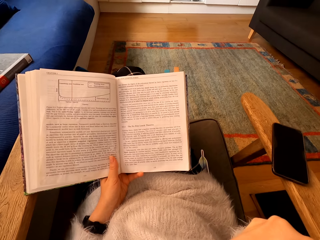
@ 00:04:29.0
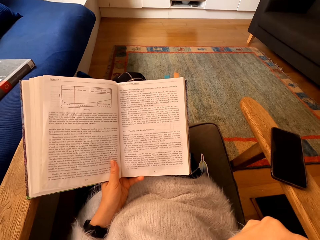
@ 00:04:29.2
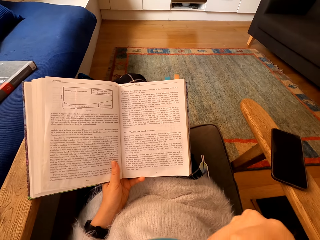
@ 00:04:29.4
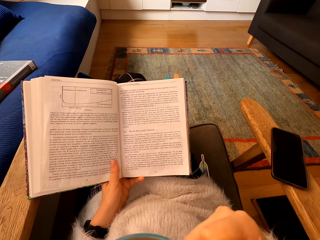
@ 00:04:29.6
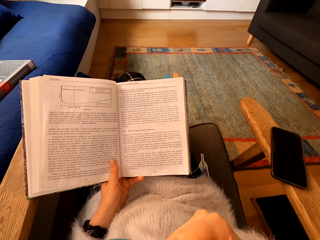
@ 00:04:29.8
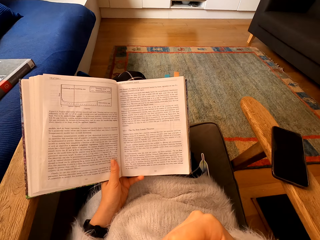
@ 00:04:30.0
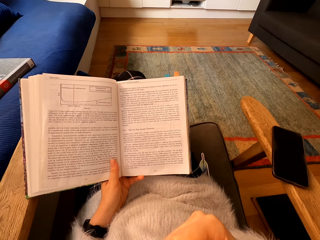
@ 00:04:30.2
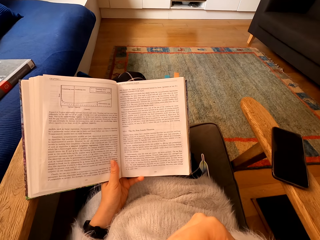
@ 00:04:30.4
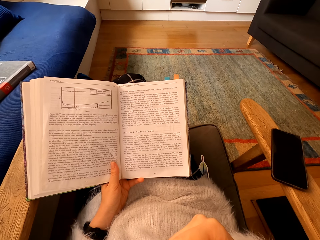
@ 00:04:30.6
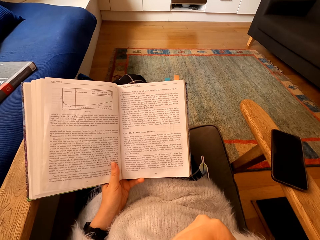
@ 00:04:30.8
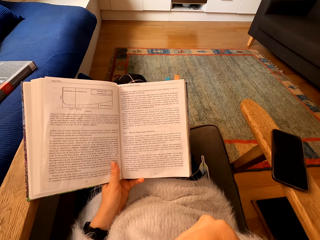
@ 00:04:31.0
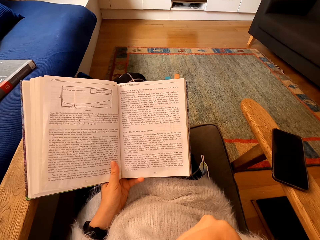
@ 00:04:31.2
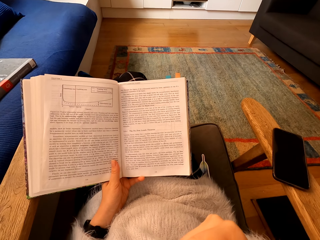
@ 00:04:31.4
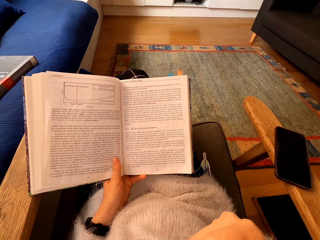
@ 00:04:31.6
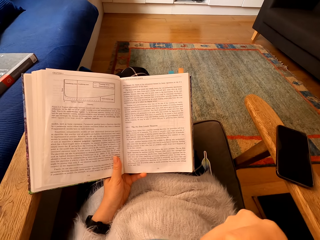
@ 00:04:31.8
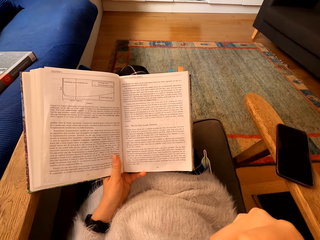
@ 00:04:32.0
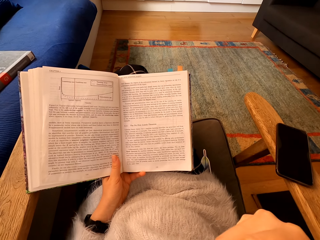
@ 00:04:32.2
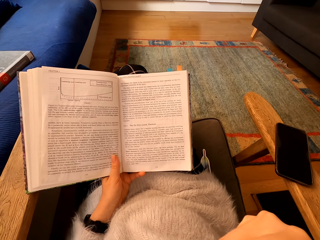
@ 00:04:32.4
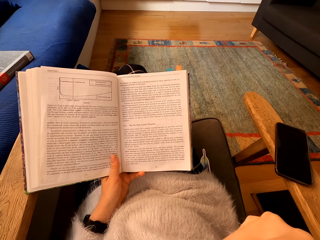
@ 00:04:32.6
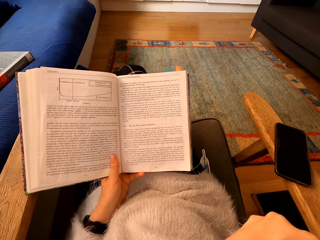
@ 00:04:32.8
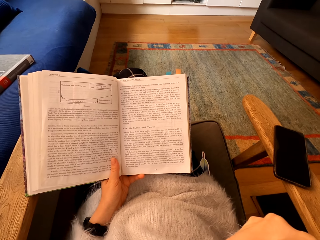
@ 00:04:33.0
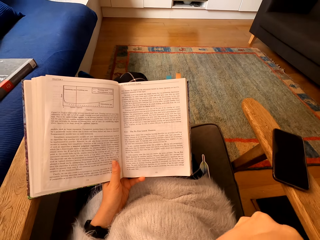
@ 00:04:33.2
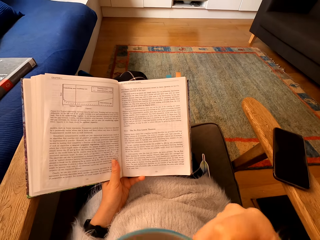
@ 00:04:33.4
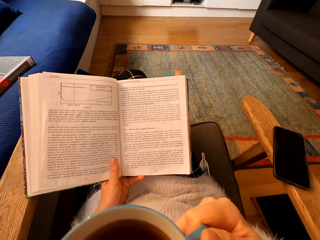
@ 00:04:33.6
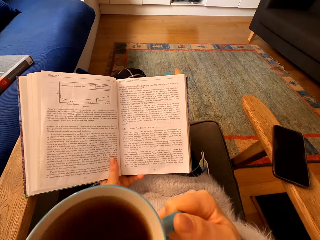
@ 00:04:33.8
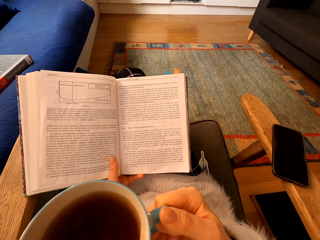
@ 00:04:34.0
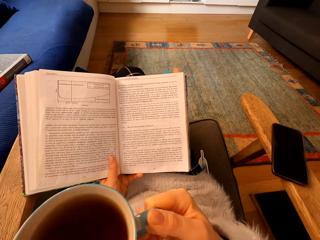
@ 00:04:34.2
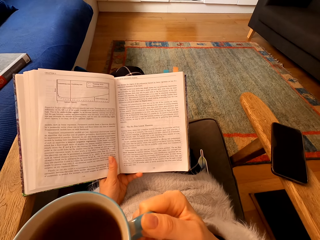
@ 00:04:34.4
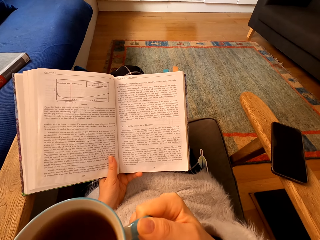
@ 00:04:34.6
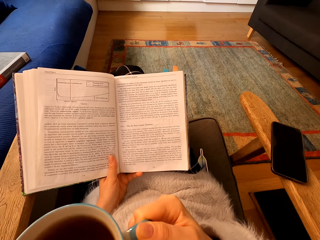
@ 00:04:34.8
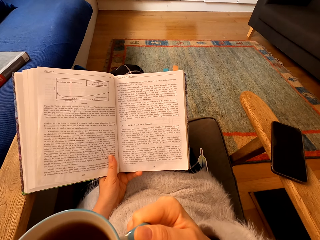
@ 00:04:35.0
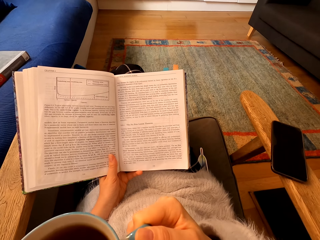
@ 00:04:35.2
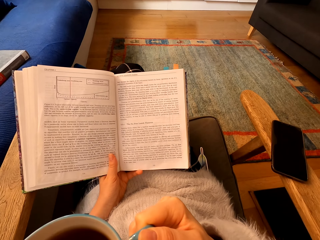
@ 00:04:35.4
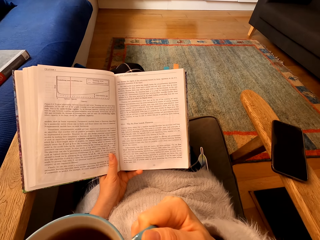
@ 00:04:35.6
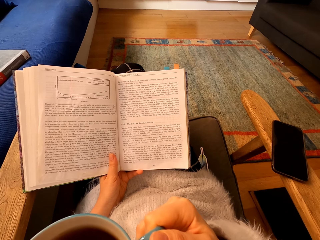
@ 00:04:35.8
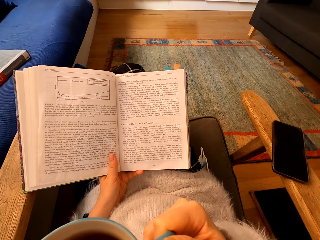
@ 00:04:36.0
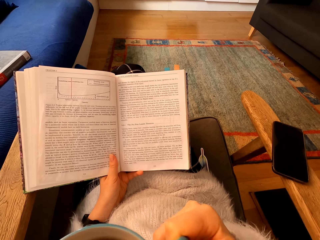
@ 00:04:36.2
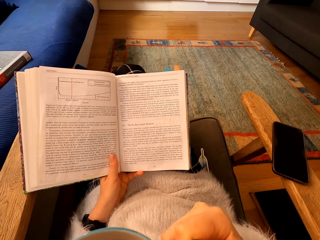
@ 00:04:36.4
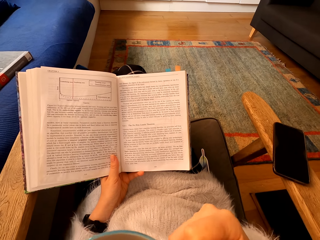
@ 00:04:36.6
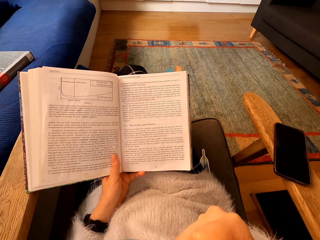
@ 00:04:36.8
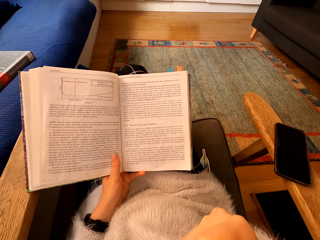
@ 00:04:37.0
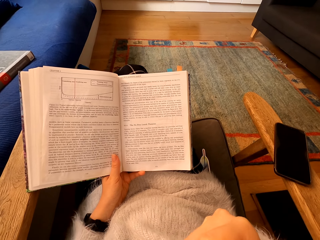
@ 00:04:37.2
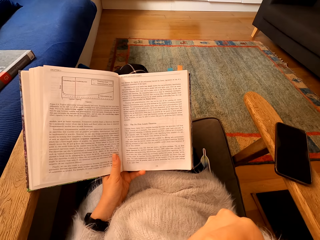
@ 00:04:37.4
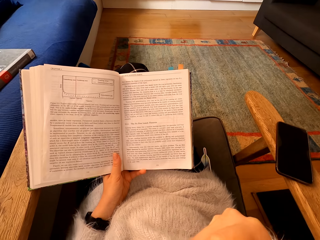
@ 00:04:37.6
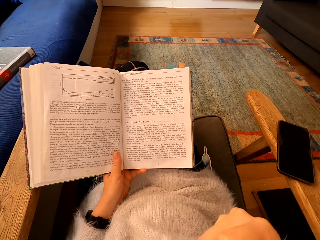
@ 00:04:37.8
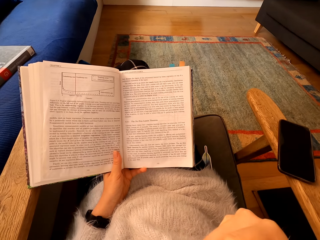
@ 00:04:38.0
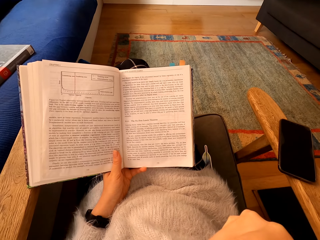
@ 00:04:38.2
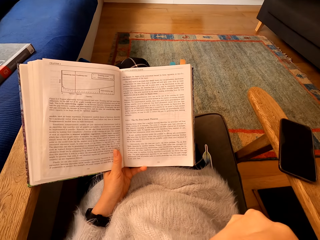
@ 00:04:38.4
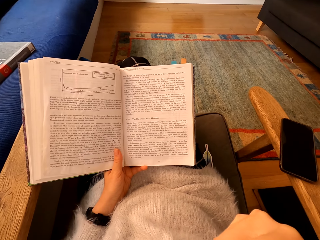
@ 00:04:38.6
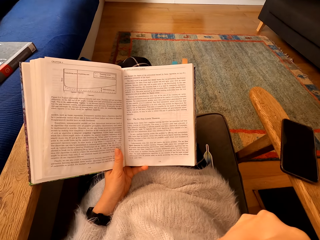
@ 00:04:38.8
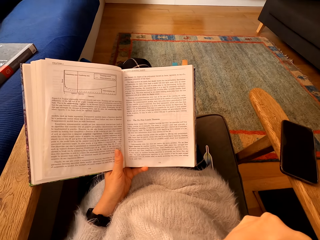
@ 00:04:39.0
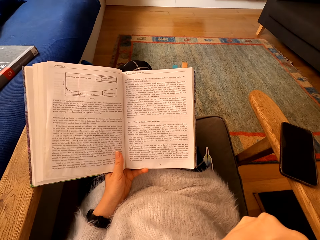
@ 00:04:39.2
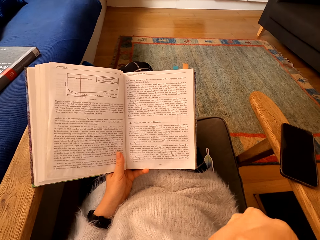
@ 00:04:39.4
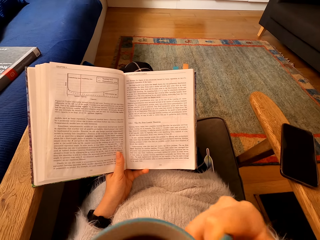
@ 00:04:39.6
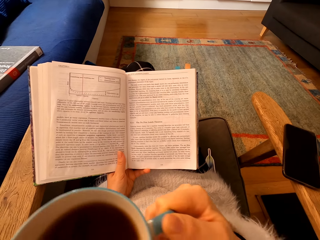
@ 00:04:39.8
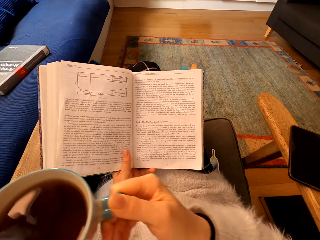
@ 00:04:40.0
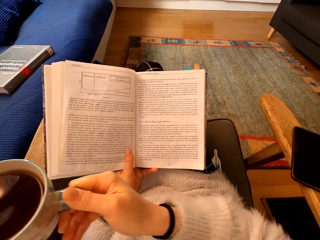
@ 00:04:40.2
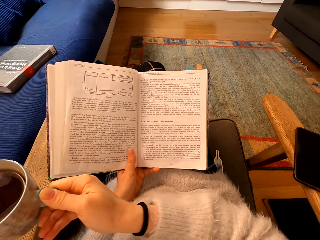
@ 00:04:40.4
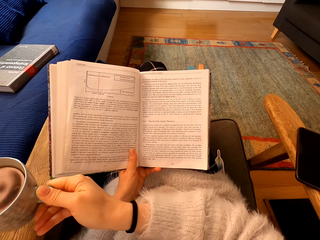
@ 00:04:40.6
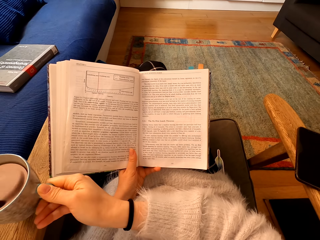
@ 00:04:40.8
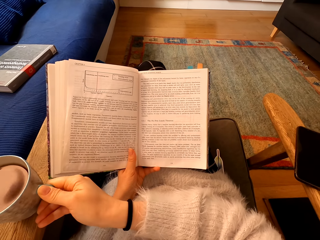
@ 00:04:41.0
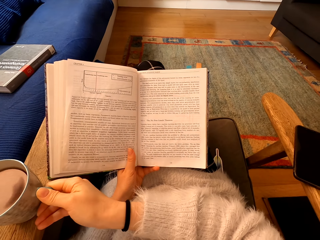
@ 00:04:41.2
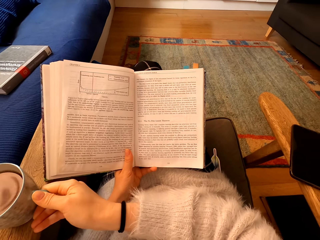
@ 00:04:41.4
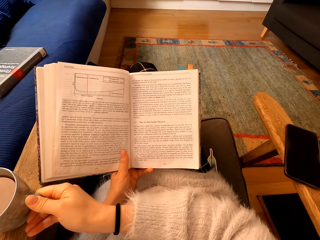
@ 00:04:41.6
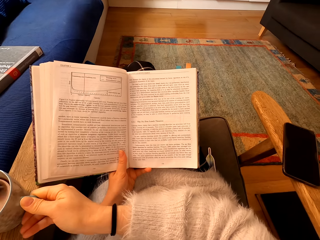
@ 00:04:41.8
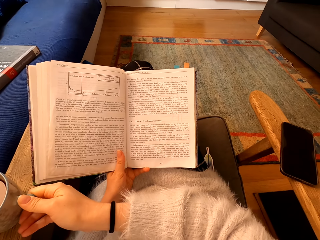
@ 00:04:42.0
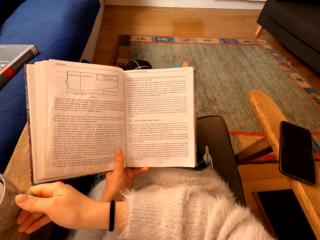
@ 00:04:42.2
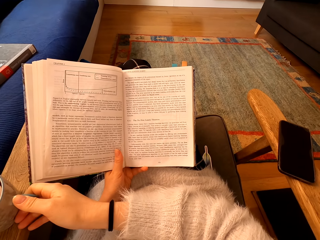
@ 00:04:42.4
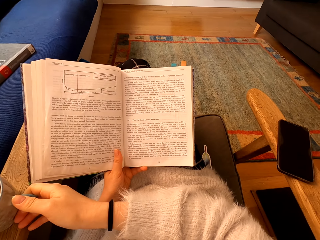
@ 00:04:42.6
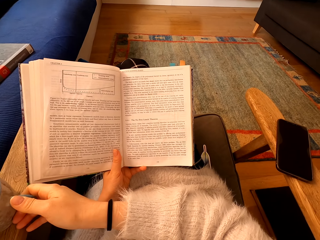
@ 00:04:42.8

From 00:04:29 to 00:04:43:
The camera wearer moves the cup of coffee down. They drink the coffee. They move the cup of coffee down. They drink the coffee. They move the cup of coffee down. They move the cup of coffee on the chair.

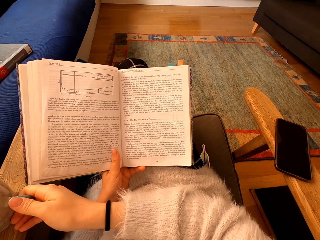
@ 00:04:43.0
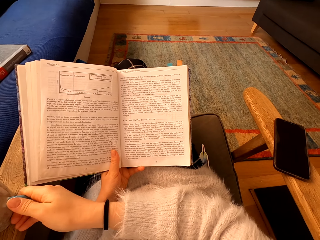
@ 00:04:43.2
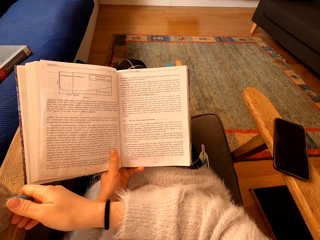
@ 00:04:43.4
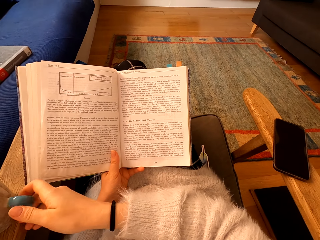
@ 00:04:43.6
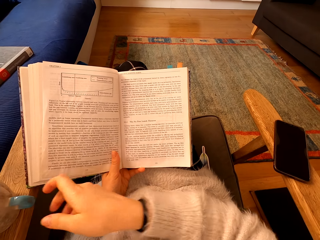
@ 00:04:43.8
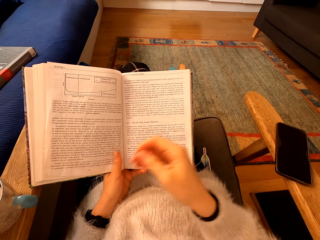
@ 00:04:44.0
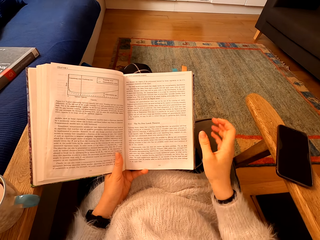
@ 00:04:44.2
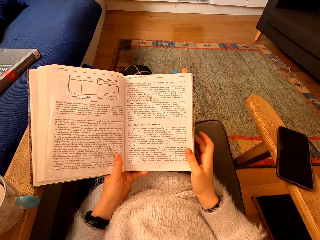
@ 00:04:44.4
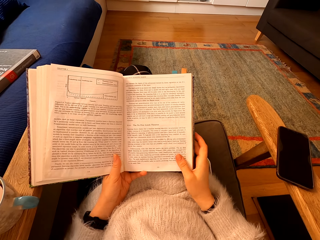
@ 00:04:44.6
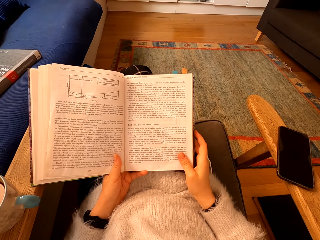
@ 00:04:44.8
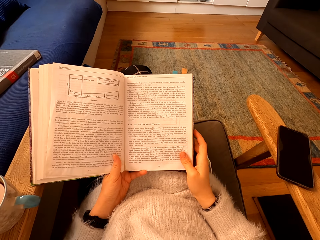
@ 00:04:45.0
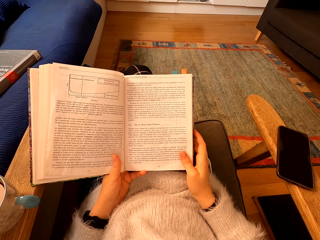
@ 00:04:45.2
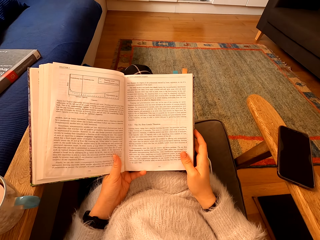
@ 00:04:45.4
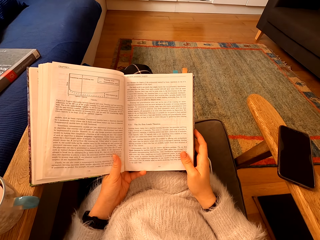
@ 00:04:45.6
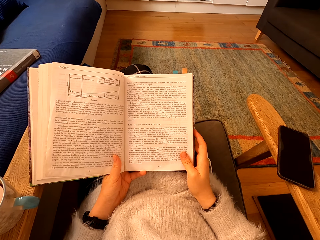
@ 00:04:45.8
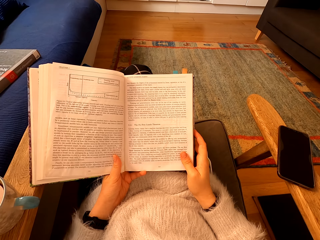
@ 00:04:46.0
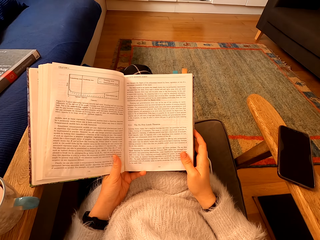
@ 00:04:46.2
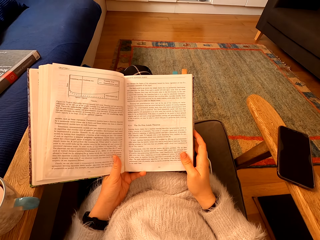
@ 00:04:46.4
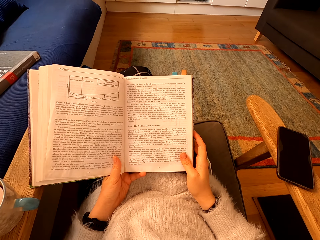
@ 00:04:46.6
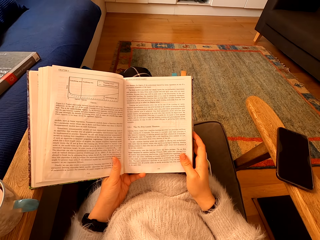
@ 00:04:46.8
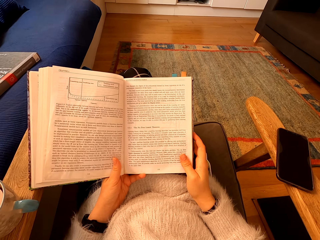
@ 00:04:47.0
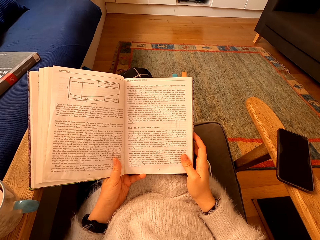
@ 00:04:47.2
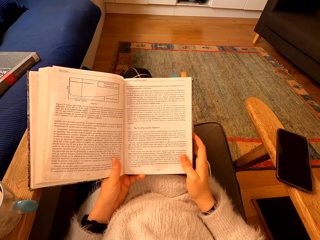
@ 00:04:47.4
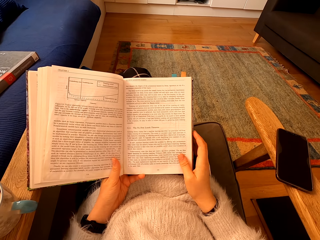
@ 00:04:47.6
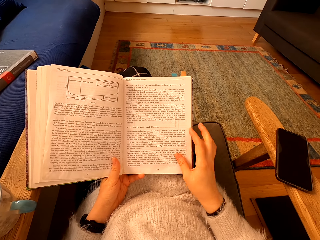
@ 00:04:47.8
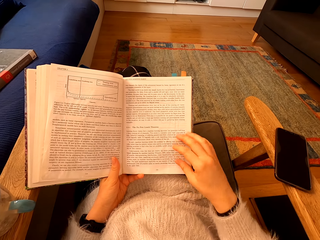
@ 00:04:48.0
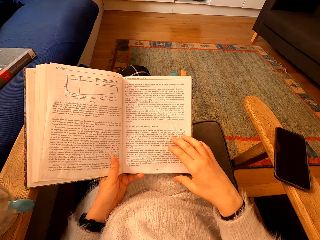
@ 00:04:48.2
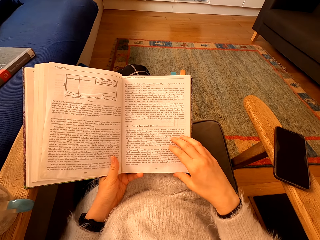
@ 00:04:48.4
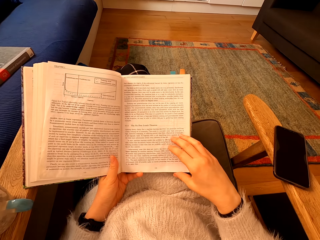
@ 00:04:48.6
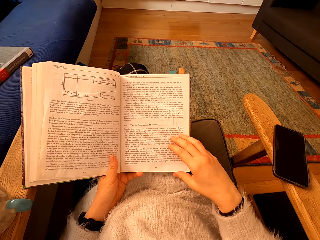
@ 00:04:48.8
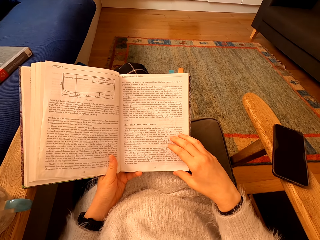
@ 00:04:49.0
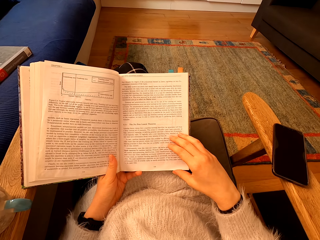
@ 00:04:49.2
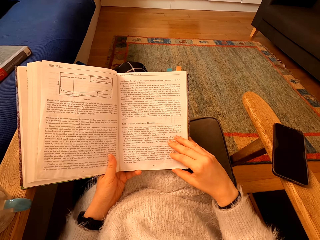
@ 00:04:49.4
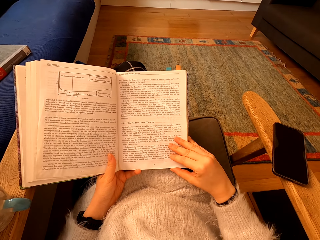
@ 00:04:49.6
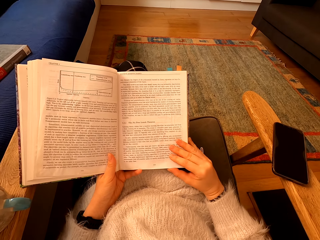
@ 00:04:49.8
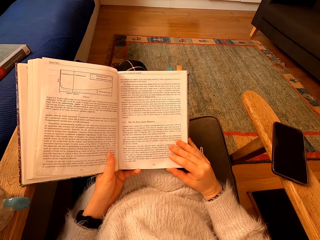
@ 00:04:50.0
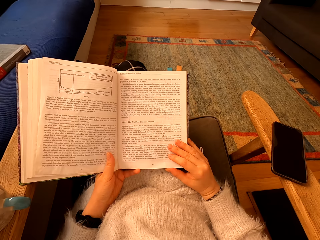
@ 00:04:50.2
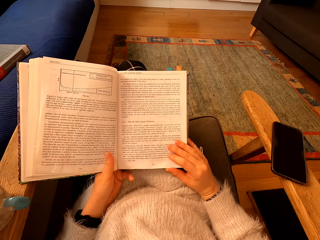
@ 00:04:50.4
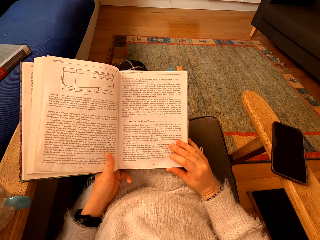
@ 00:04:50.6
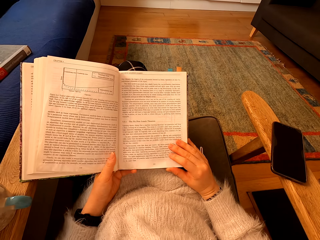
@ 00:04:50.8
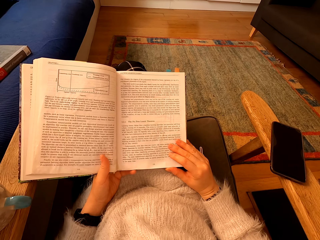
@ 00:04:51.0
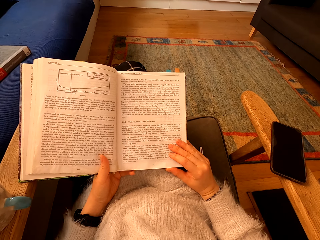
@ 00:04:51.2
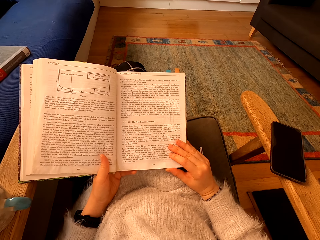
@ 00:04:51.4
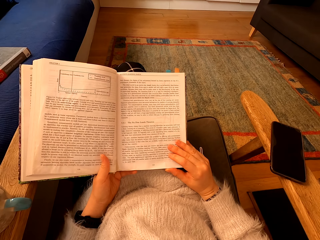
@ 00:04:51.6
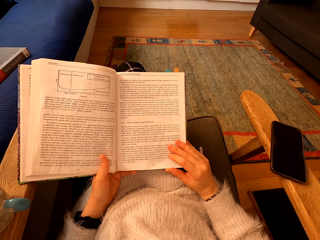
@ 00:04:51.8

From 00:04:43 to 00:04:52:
The camera wearer touches a book. They hold the book. They stare at the book.
